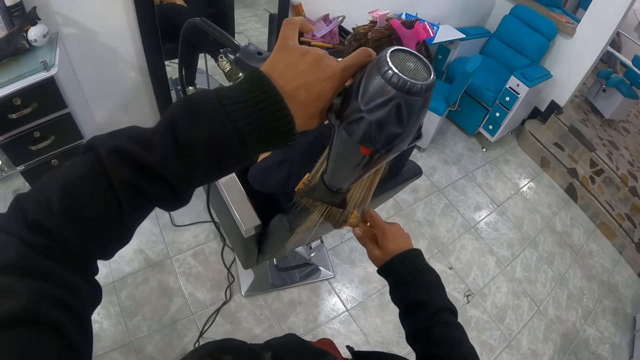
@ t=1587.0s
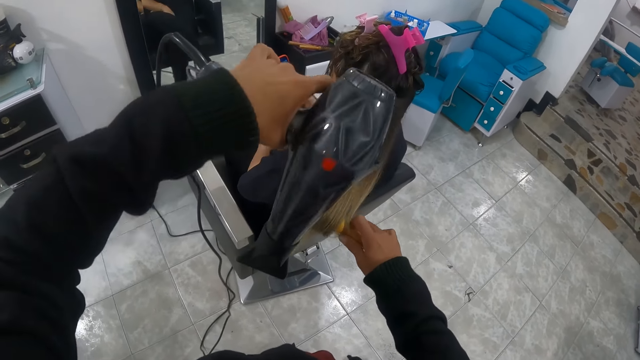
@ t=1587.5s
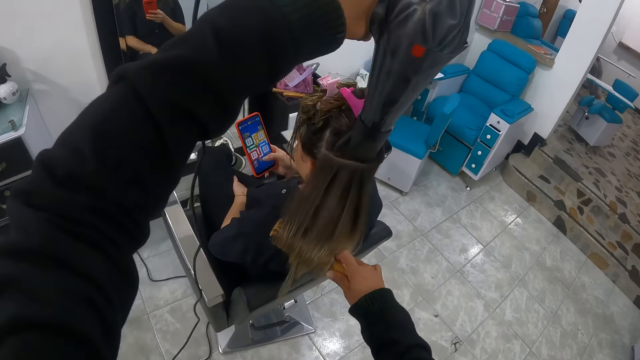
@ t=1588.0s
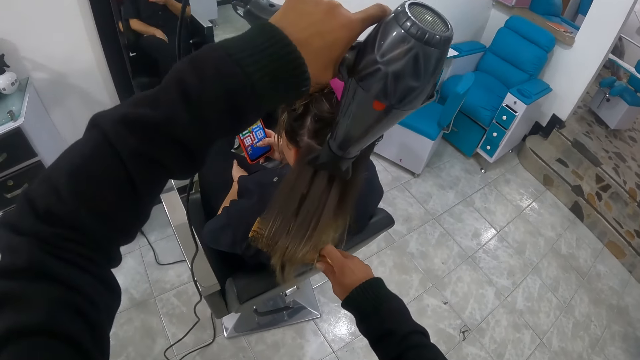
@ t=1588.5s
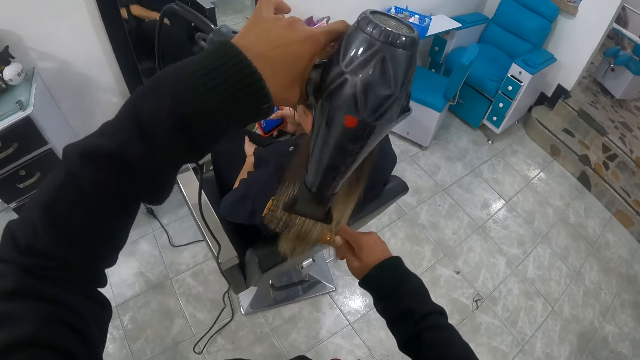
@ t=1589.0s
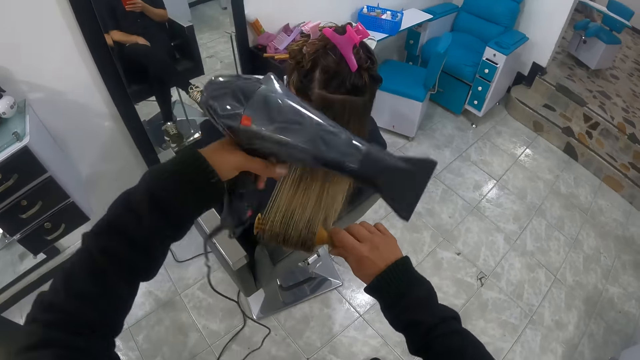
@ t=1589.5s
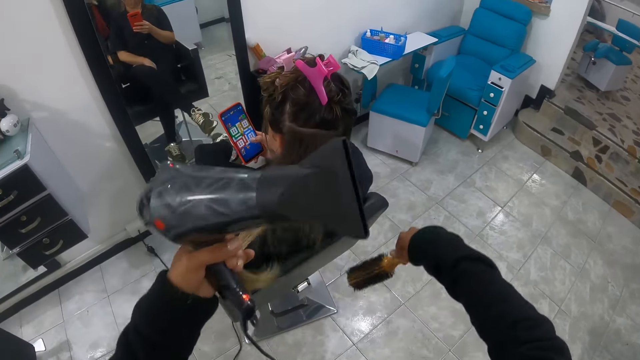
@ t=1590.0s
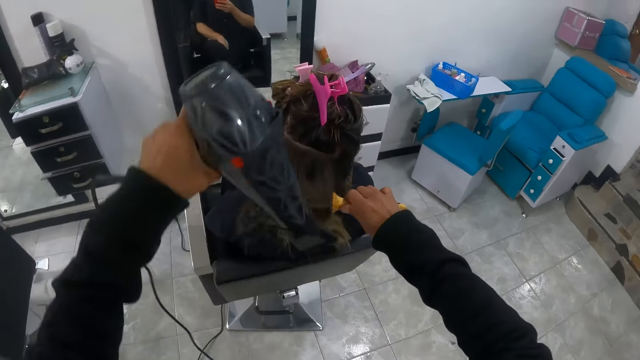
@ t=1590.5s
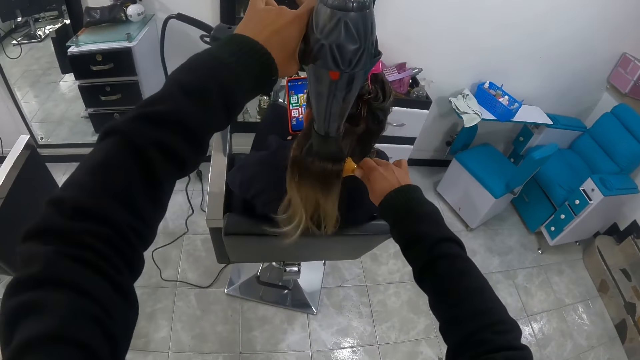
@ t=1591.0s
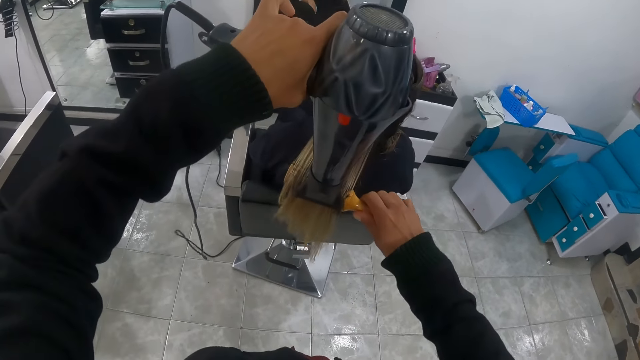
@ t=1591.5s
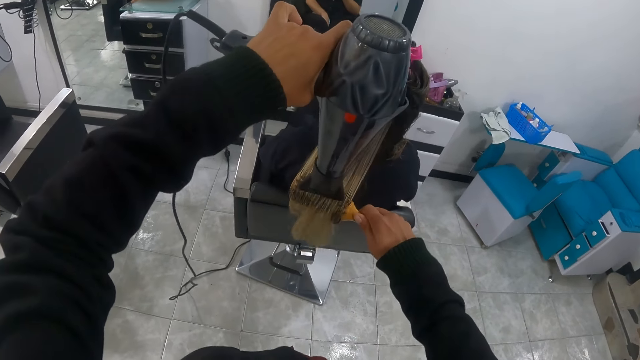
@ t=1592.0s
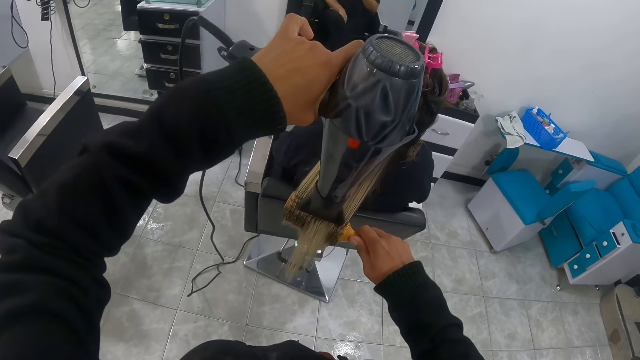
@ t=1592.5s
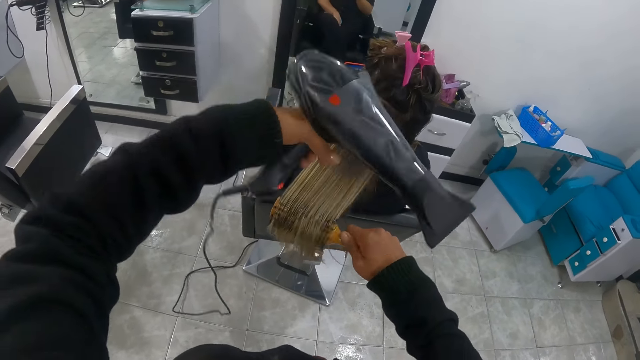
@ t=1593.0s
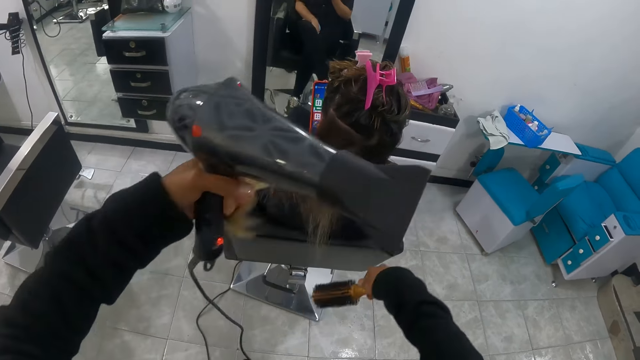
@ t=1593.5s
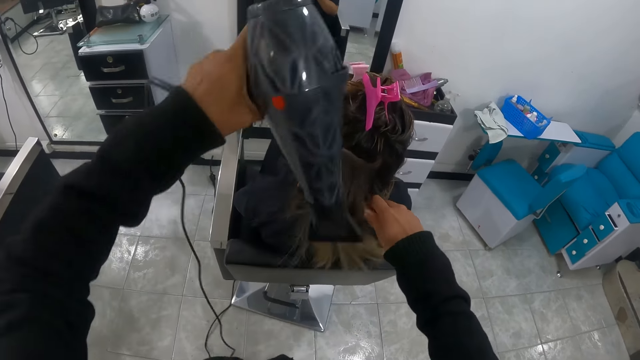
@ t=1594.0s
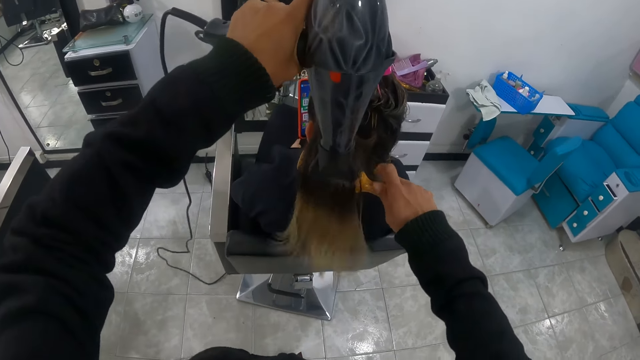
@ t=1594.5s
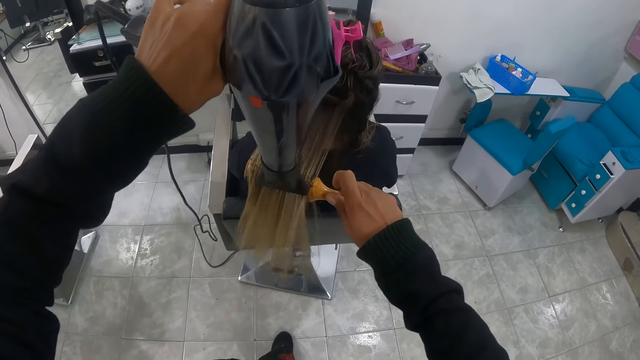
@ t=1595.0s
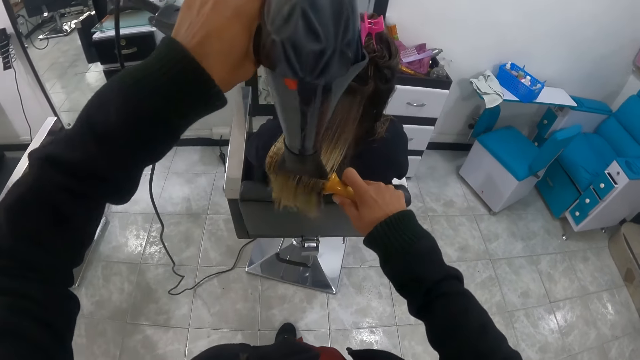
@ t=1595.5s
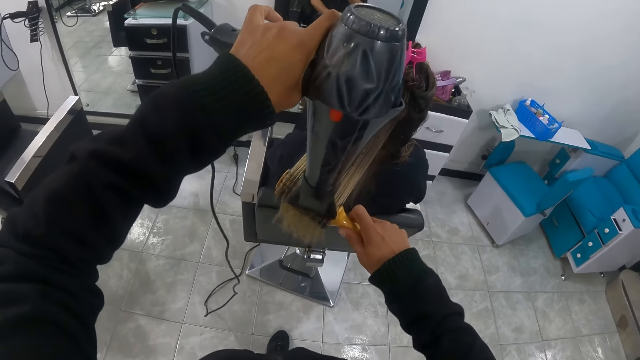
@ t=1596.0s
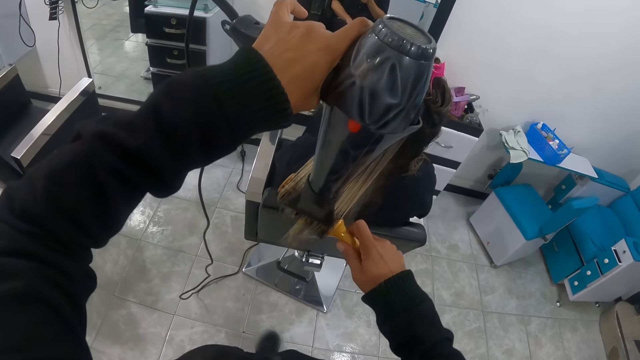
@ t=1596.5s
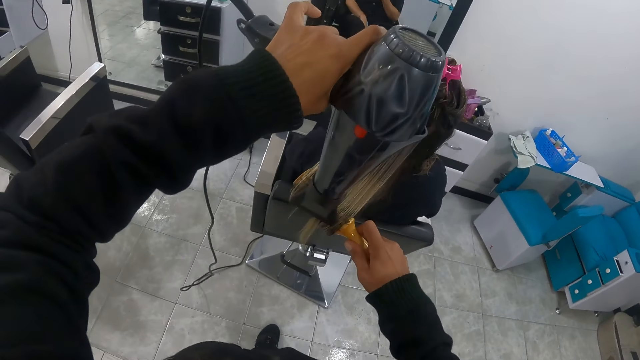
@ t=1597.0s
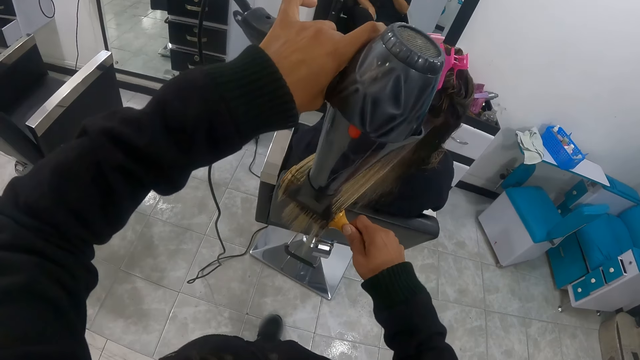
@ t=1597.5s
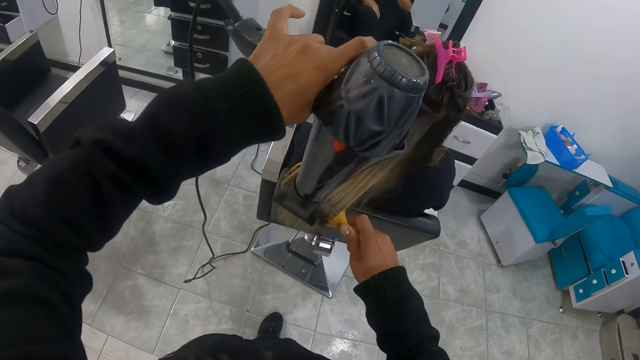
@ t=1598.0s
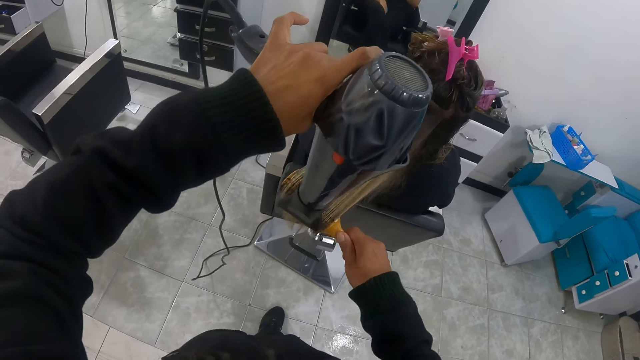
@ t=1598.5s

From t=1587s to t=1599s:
The camera wearer holds the woman's hair with her left hand. She brushes the woman's hair with the hairbrush with her right hand. She dries the woman's hair with the hair dryer with her left hand. She holds the woman's hair with her left hand. She brushes the woman's hair with the hairbrush with her right hand. She dries the woman's hair with the hair dryer with her left hand.

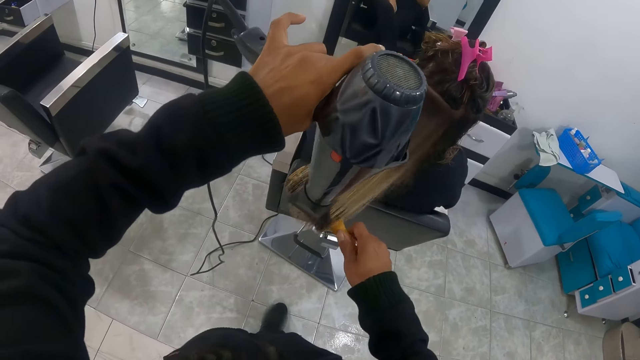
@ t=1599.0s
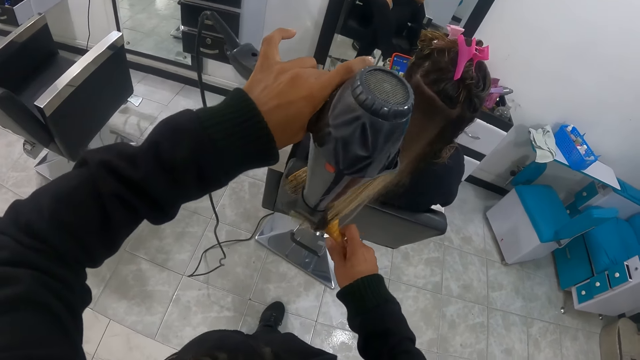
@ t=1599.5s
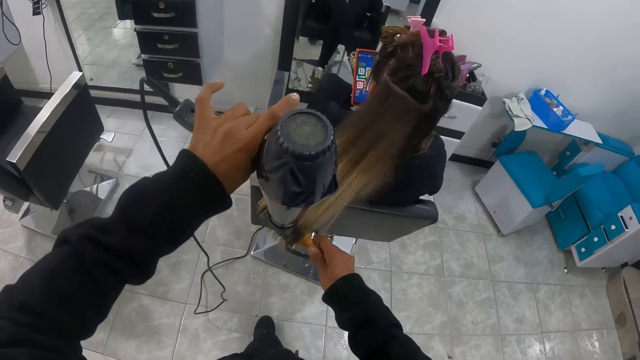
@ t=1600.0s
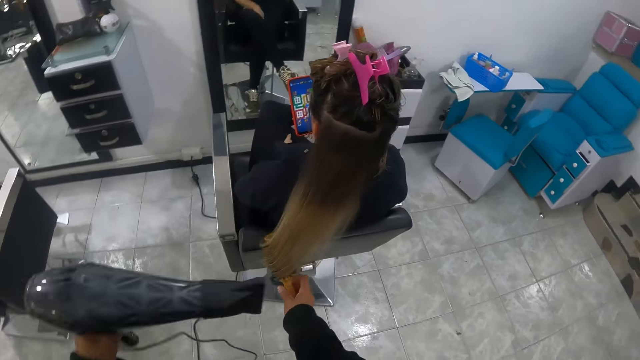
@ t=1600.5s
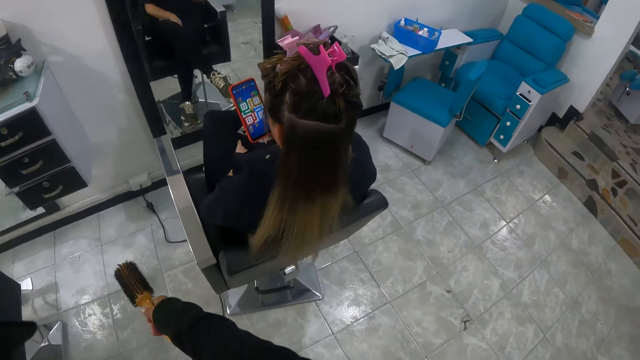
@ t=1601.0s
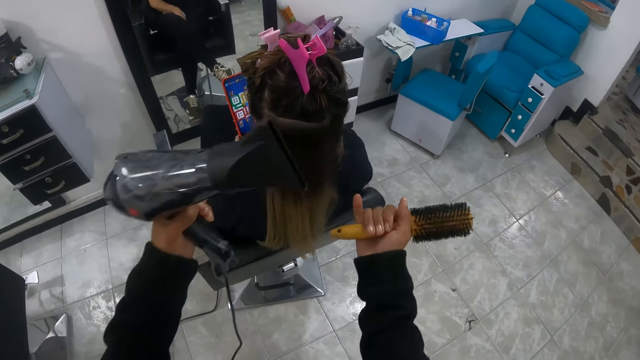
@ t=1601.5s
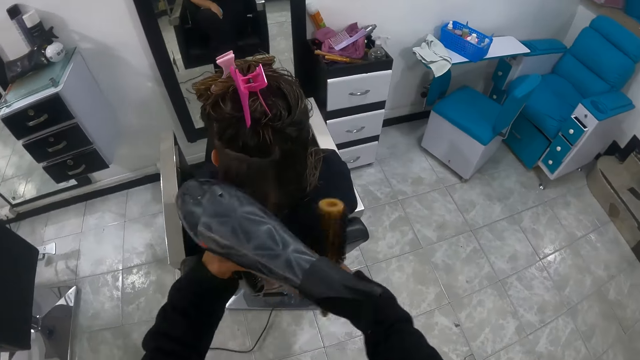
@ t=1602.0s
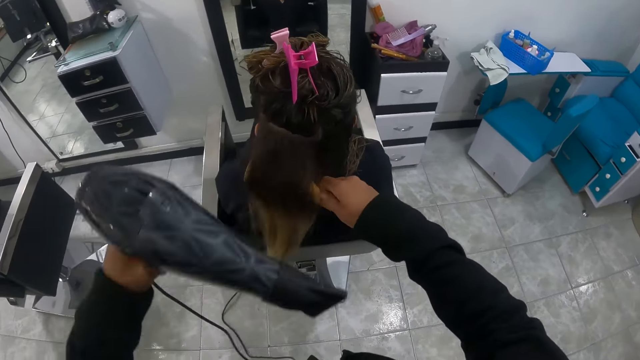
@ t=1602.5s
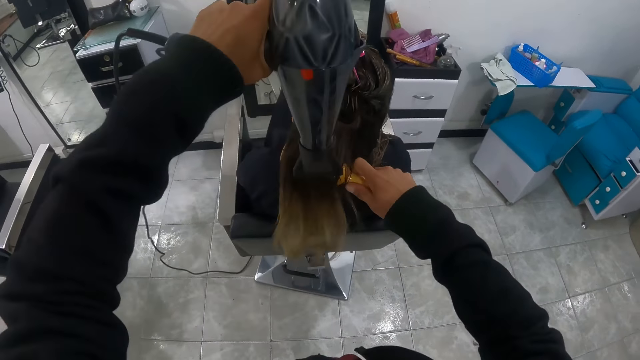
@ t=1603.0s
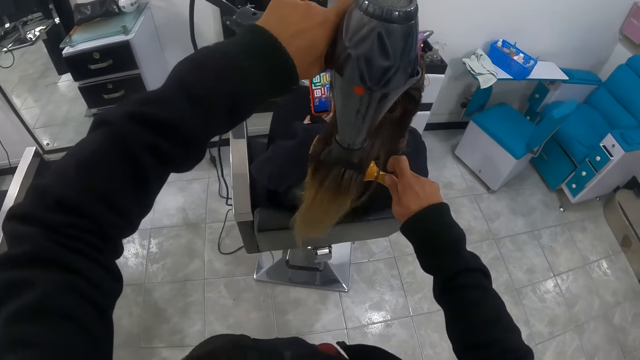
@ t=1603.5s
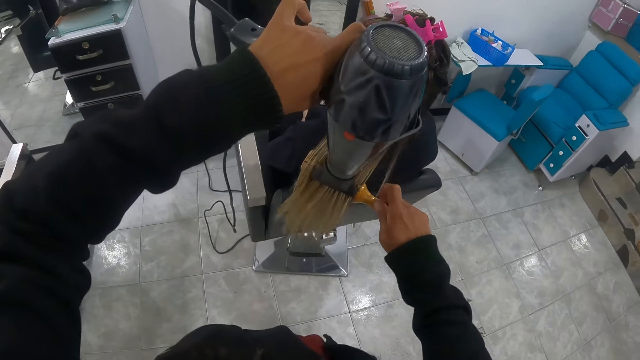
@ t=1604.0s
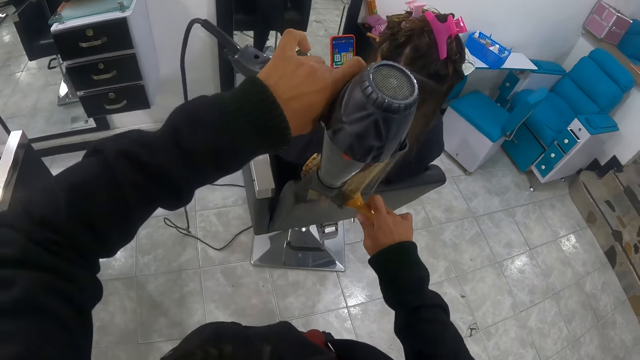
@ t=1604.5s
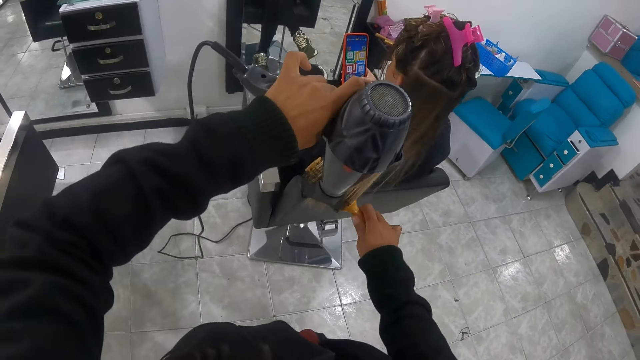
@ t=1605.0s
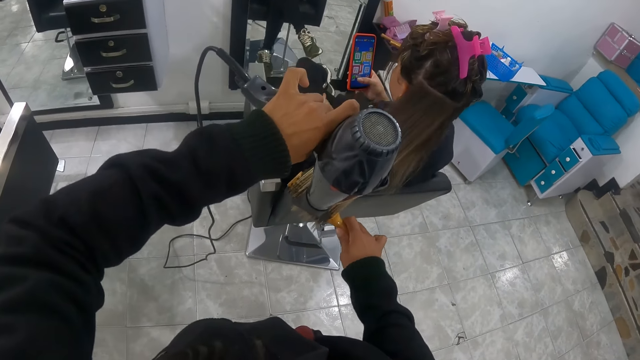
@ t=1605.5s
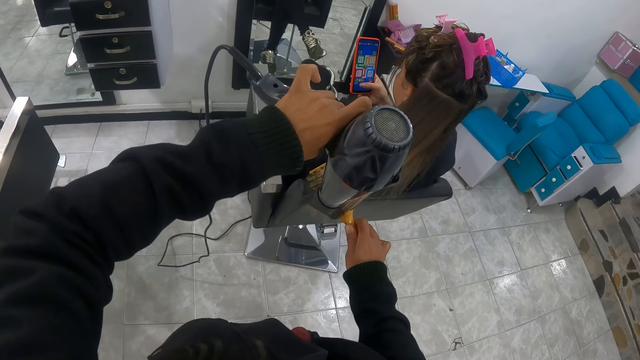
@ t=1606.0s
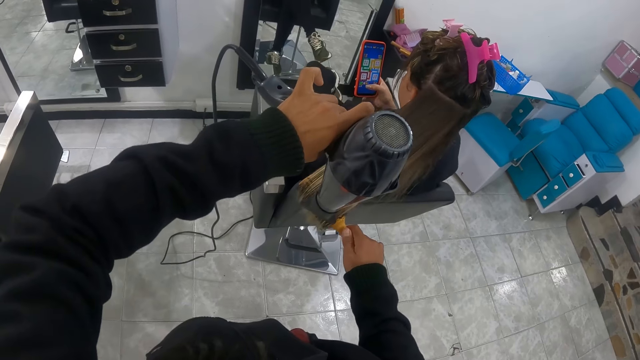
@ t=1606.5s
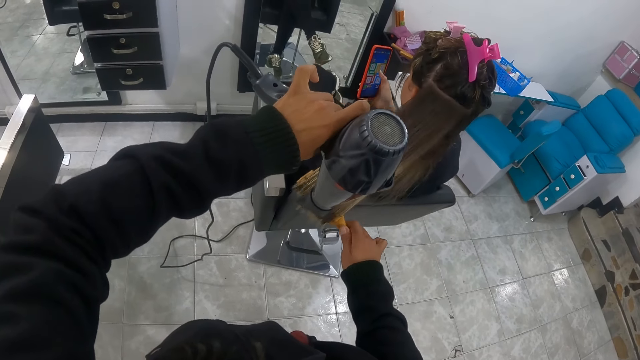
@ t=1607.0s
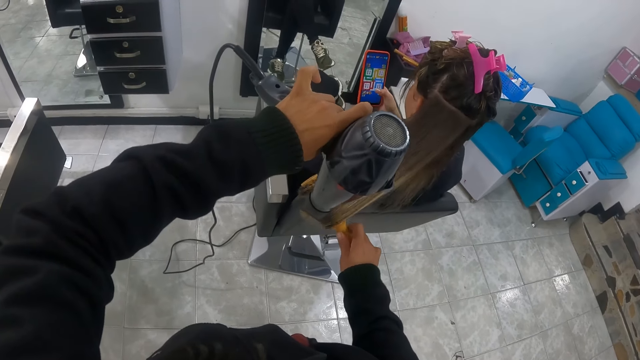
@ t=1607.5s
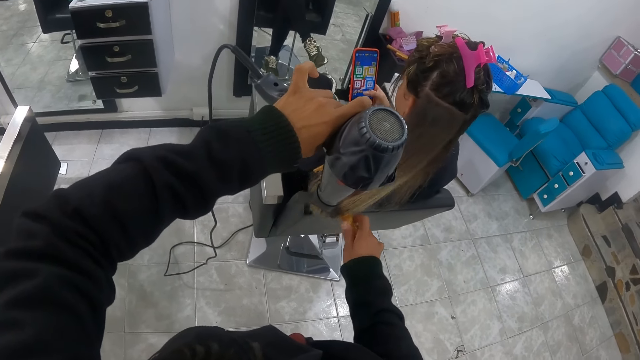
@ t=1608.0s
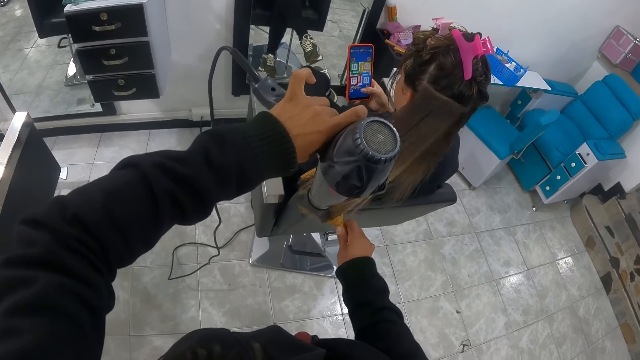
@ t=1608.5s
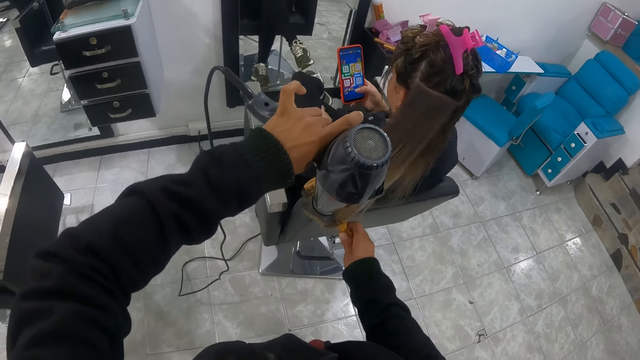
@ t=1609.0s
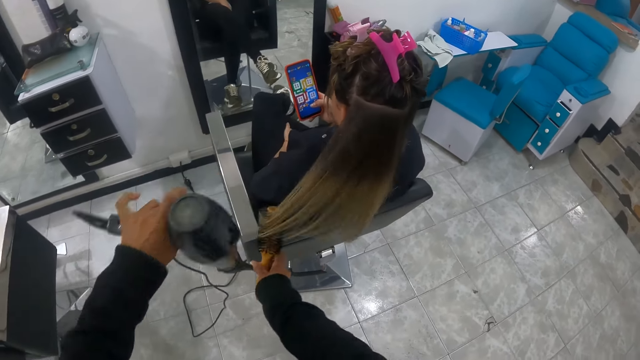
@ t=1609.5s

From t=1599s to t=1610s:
The camera wearer holds the woman's hair with her left hand. She brushes the woman's hair with the hairbrush with her right hand. She dries the woman's hair with the hair dryer with her left hand. The woman operates the phone with her right hand.
